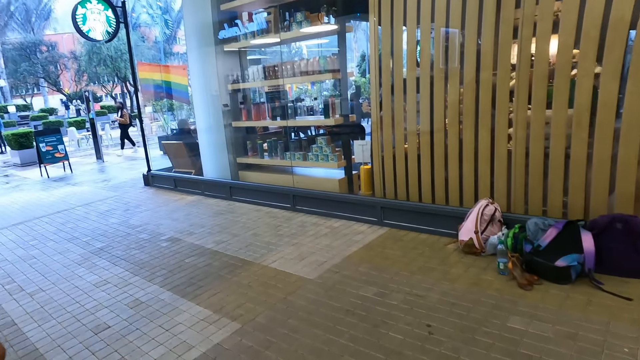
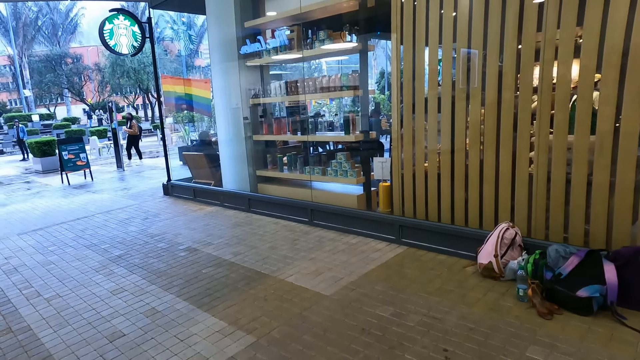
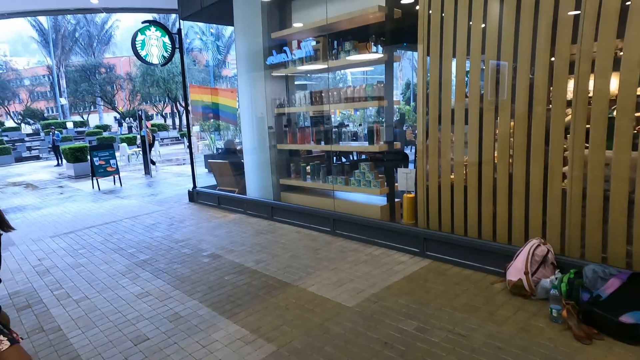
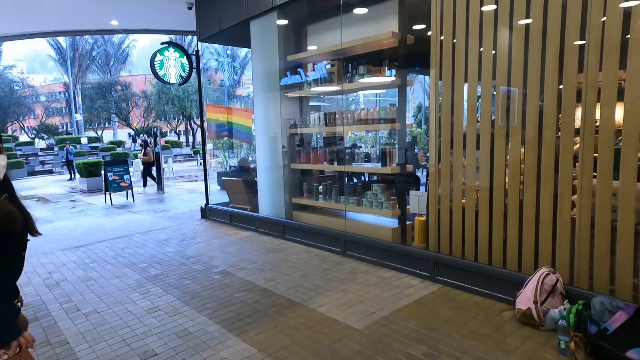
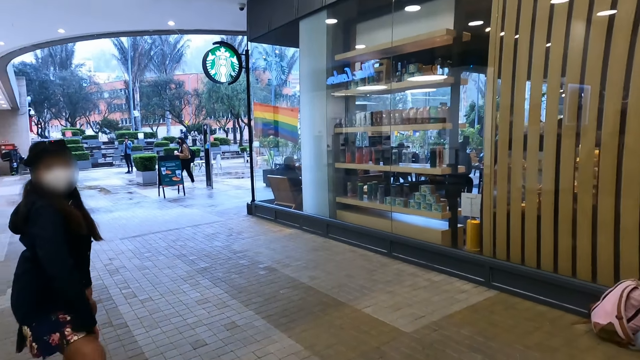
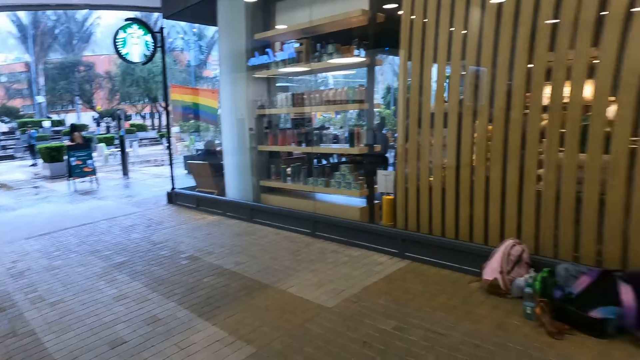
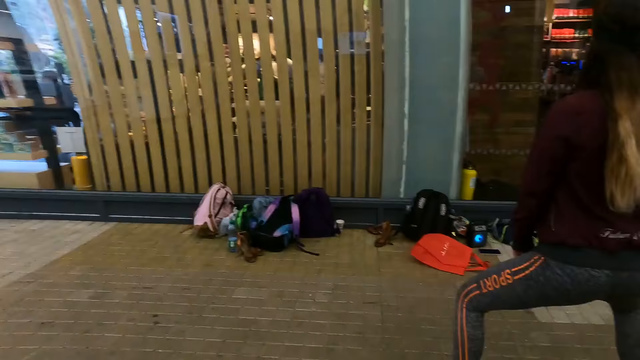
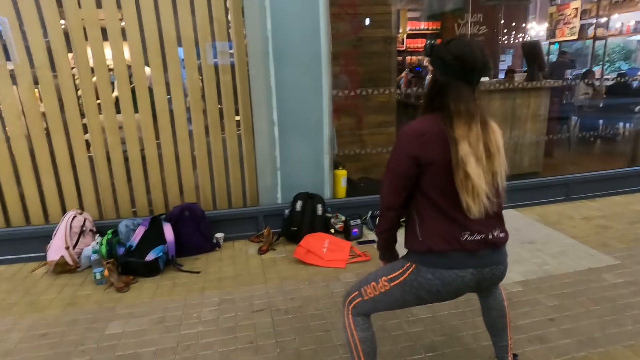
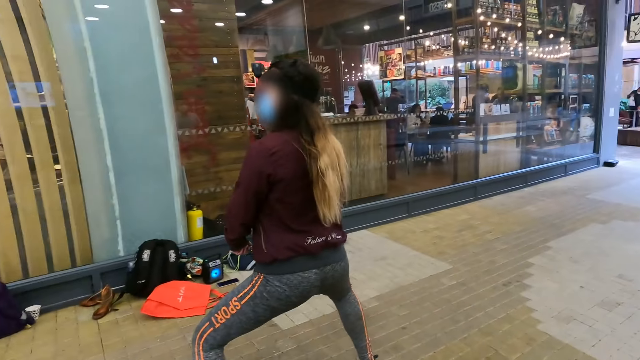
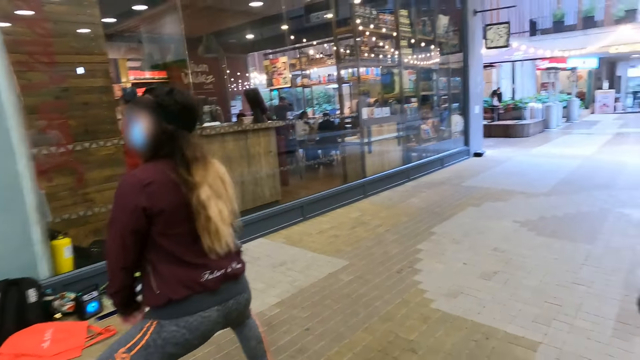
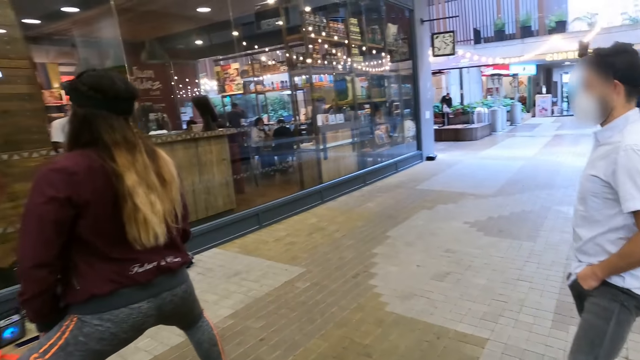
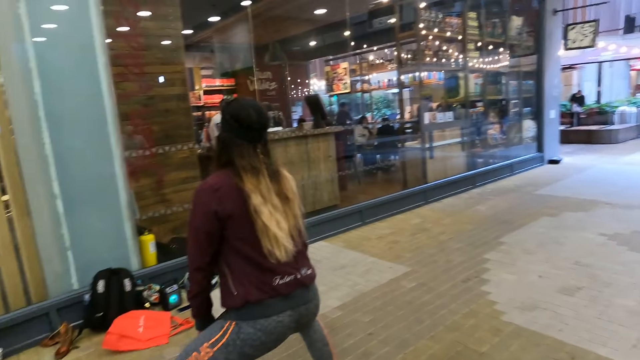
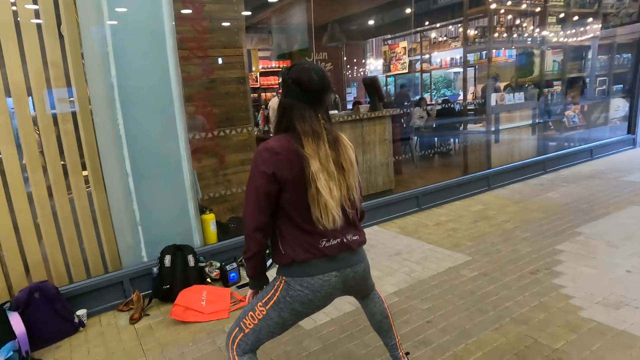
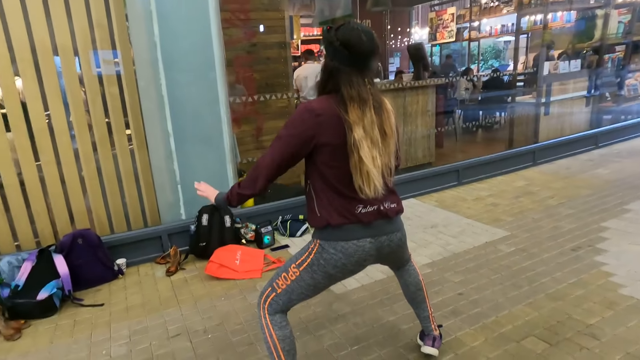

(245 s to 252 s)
The camera wearer exercises alongside a woman and another woman.

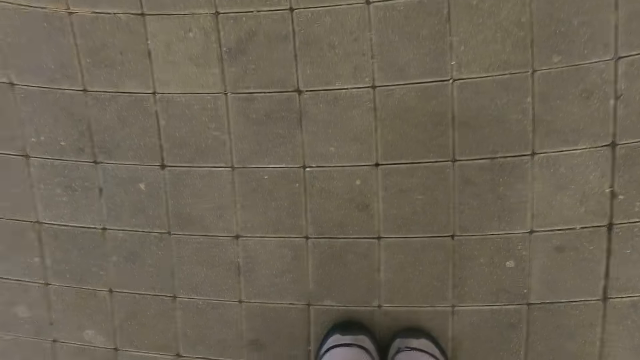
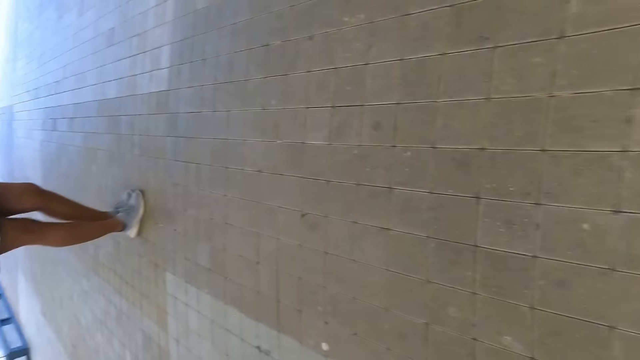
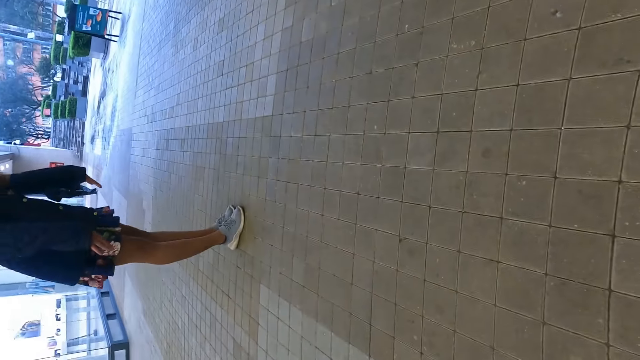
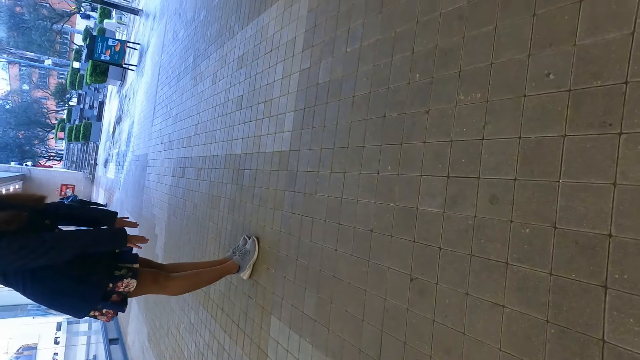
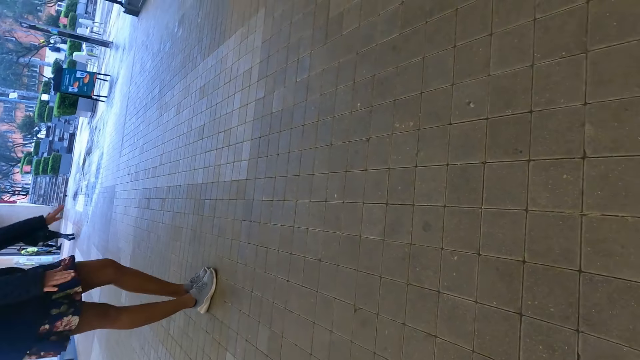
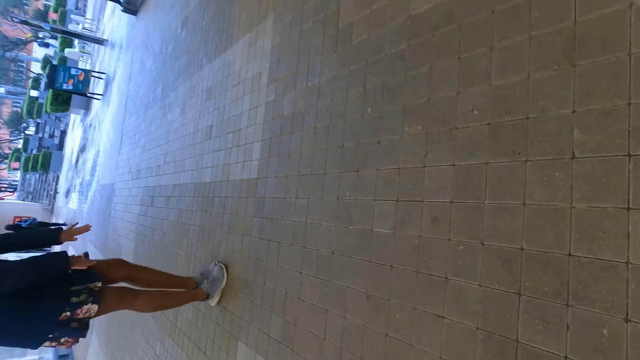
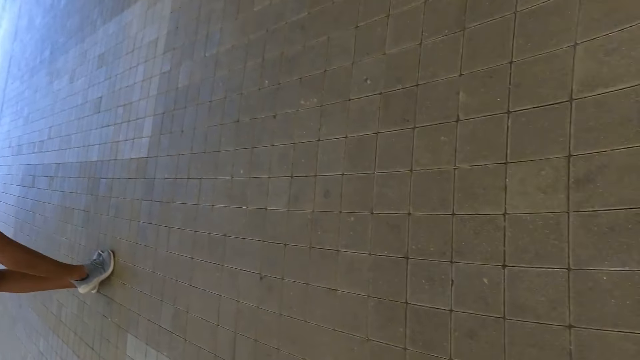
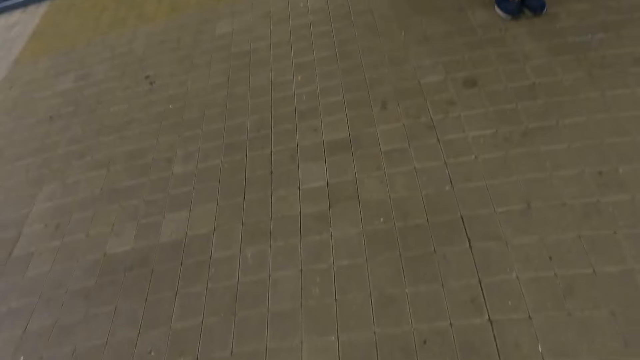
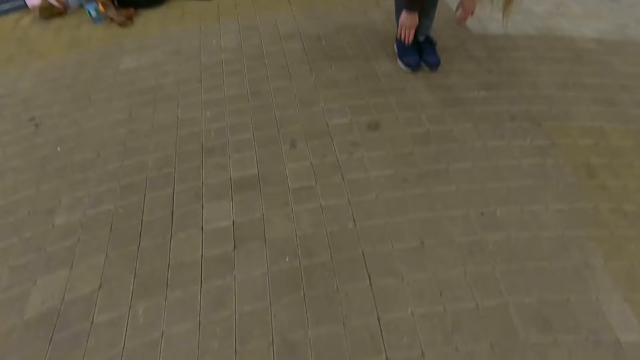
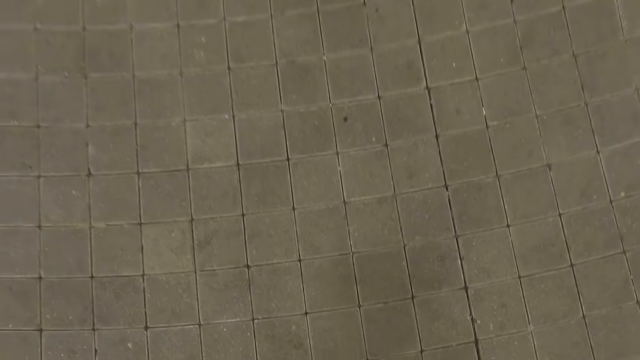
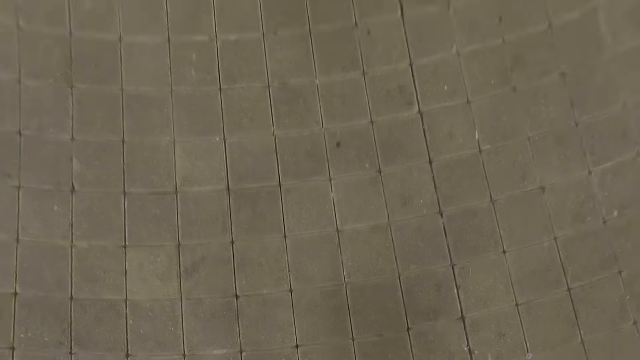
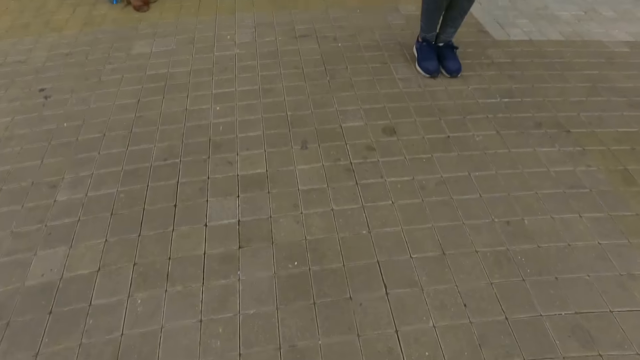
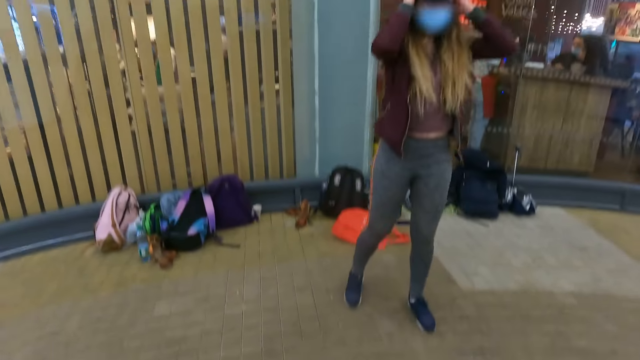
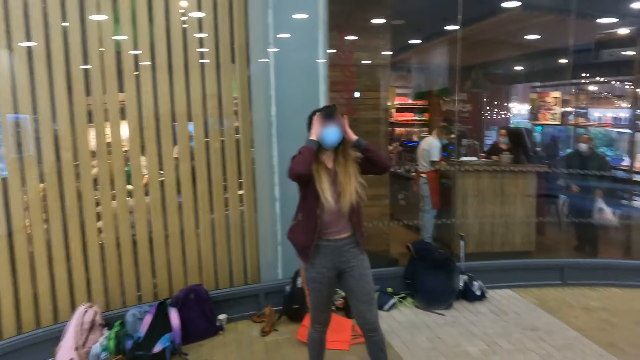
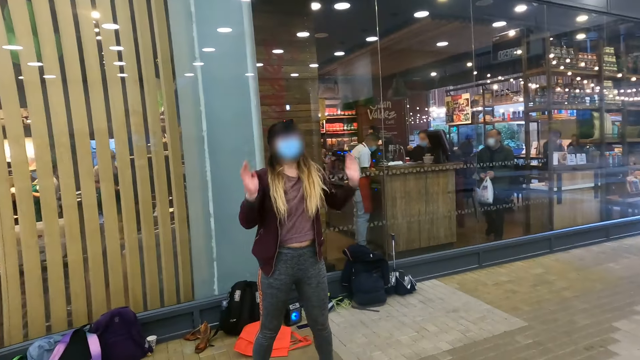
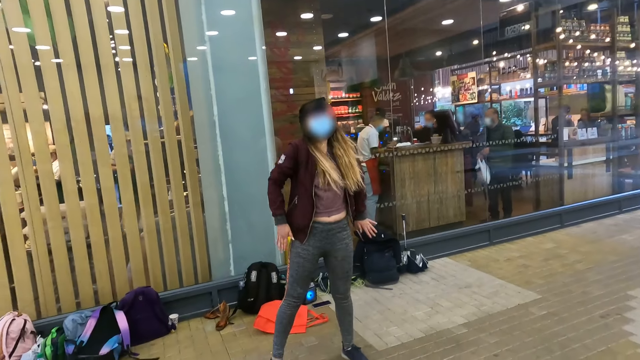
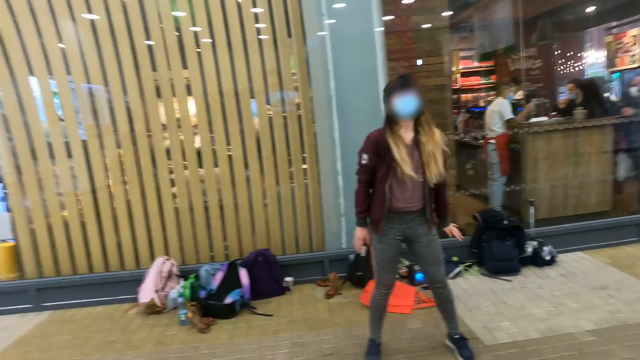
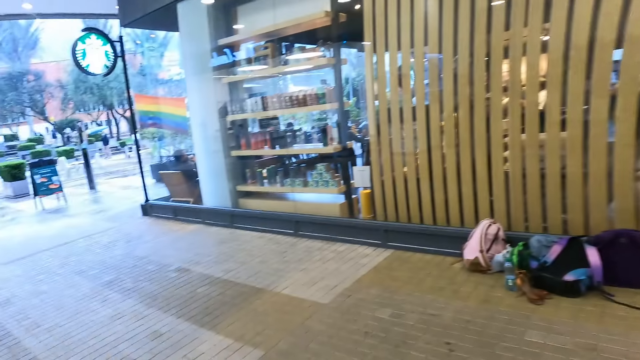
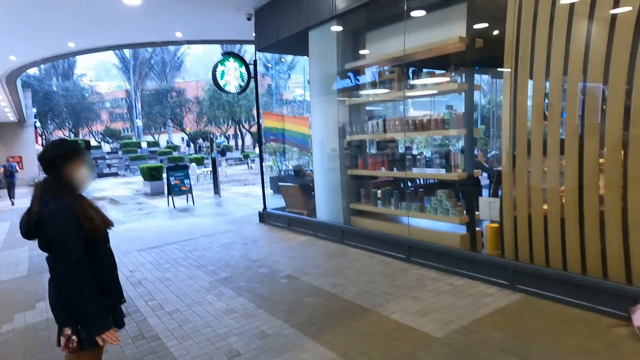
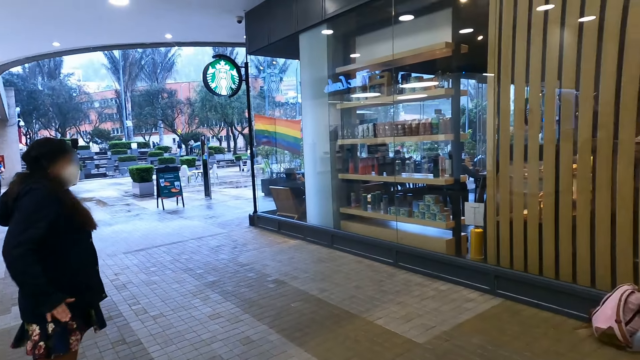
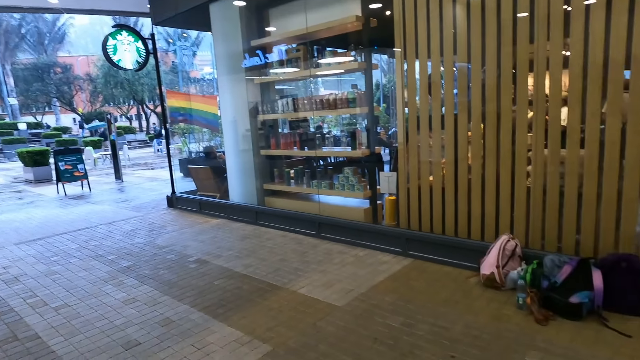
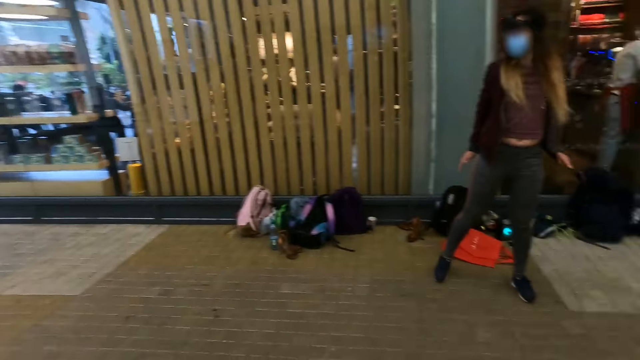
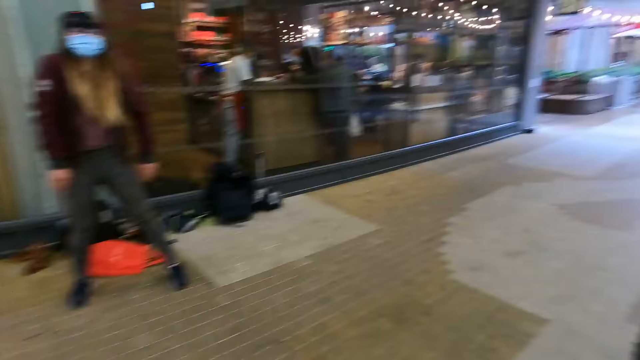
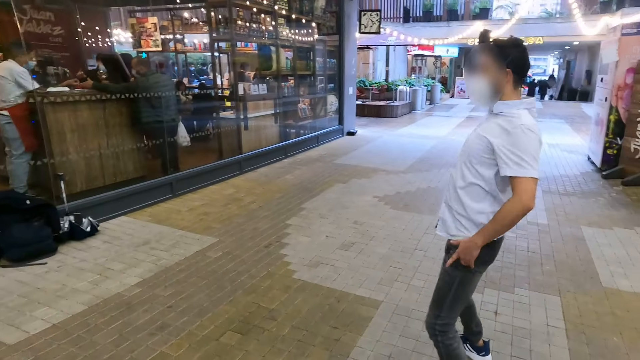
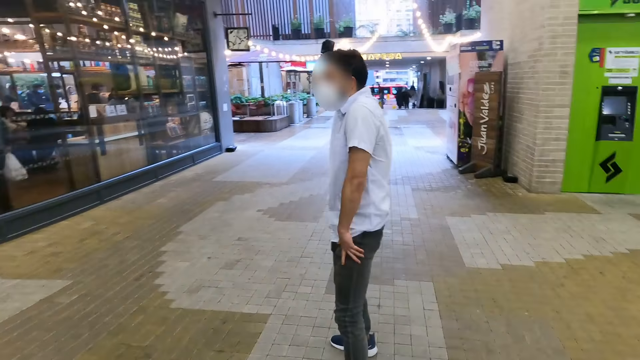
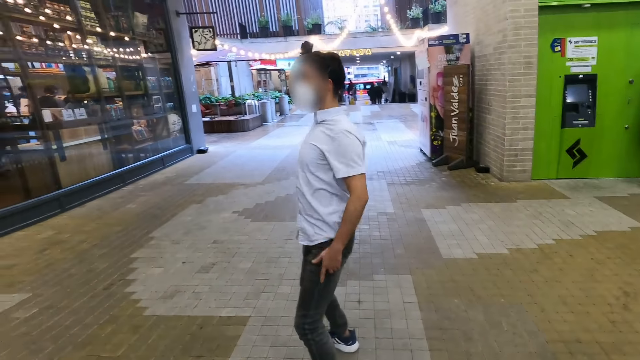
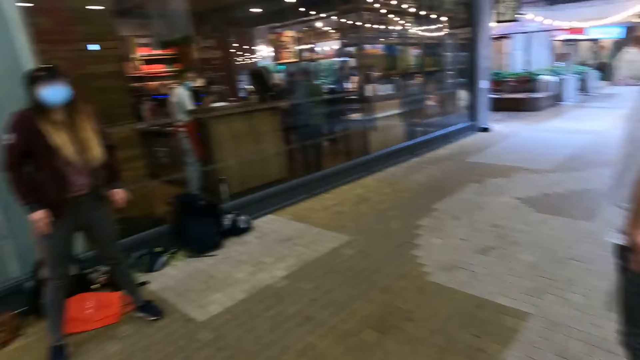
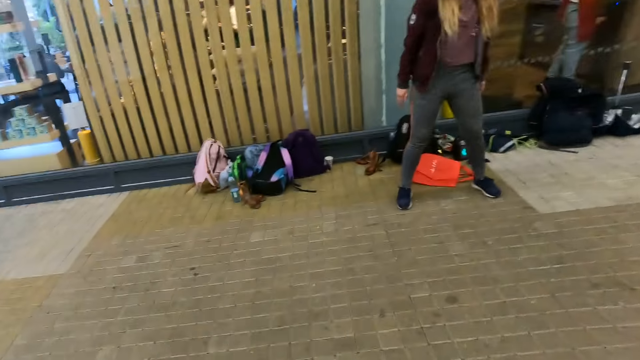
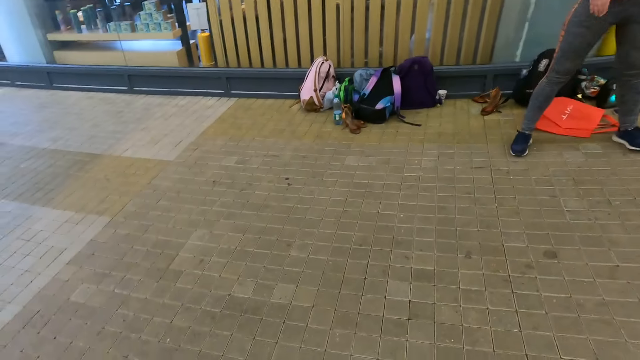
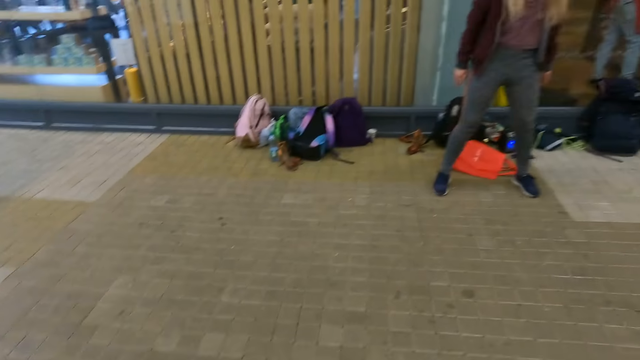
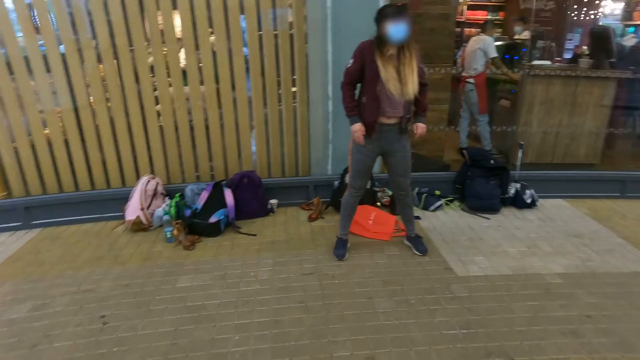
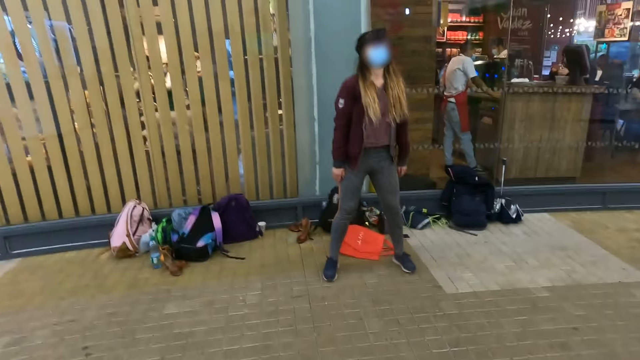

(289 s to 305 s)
The camera wearer looks at a lady. A woman makes the press ups. The camera wearer looks around. They follow the practice from another lady. Another woman adjusts the mask with both hands and moves her hands. The camera wearer looks around. They look at the first lady and a man. The man moves his body. The camera wearer looks around.
